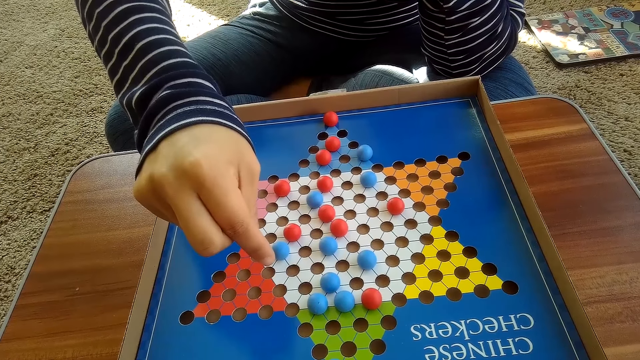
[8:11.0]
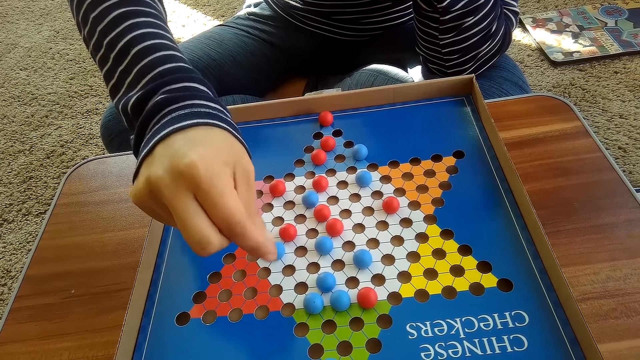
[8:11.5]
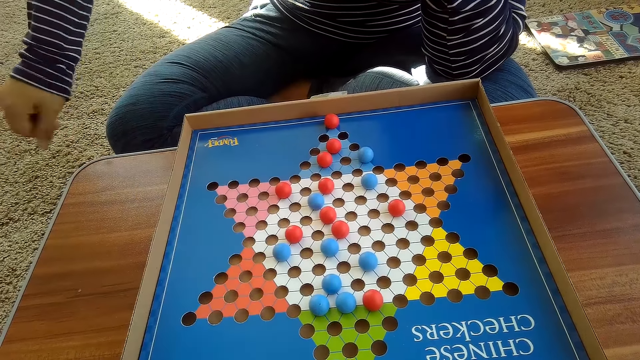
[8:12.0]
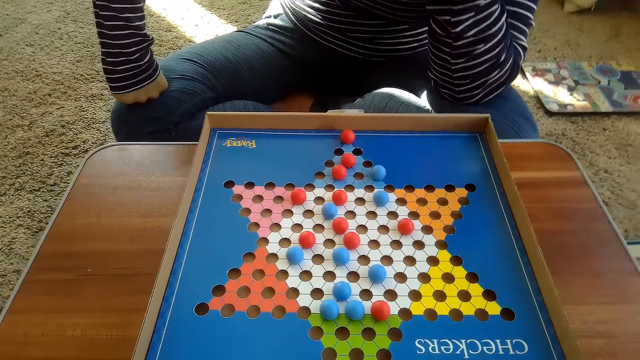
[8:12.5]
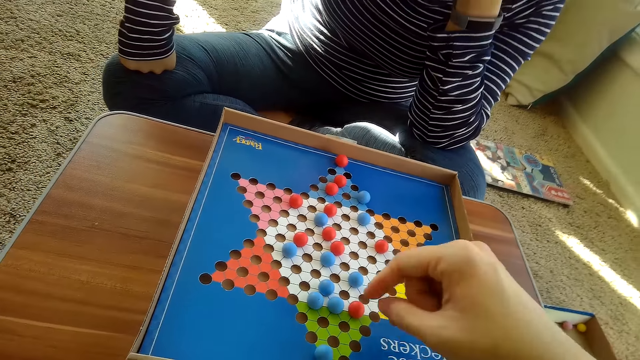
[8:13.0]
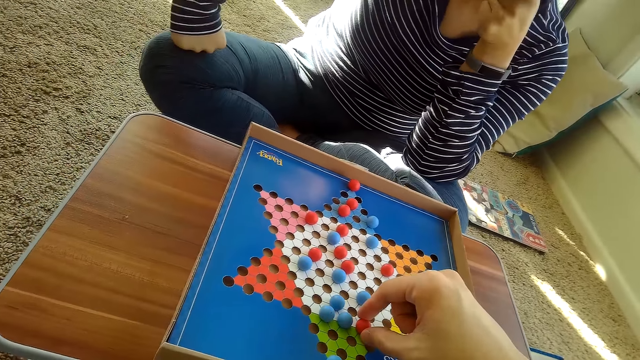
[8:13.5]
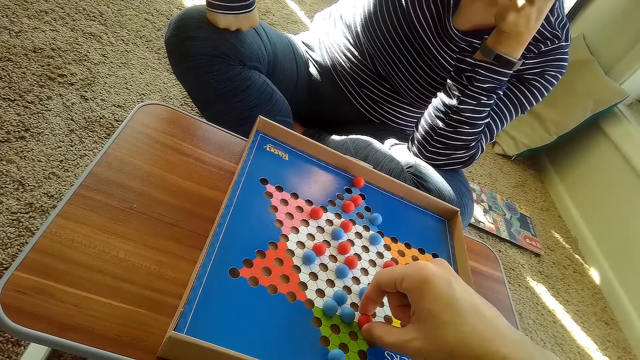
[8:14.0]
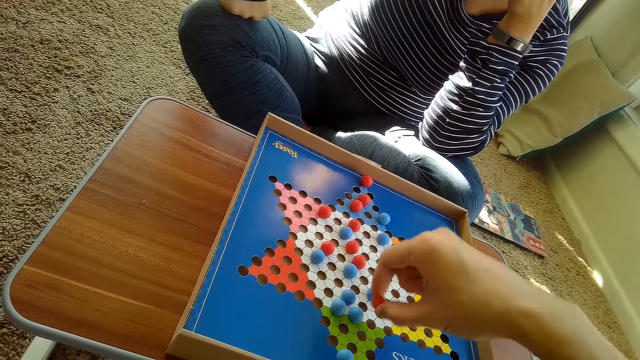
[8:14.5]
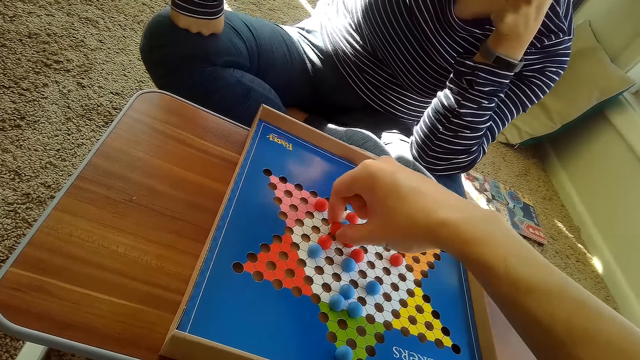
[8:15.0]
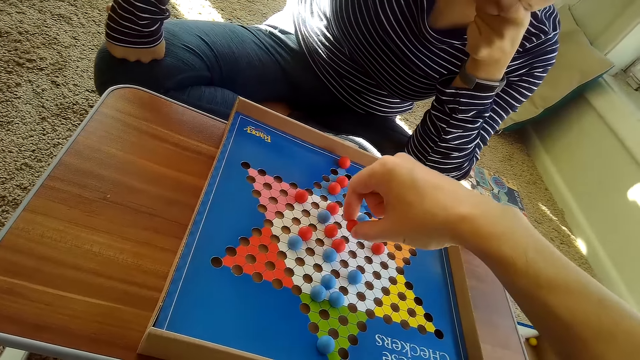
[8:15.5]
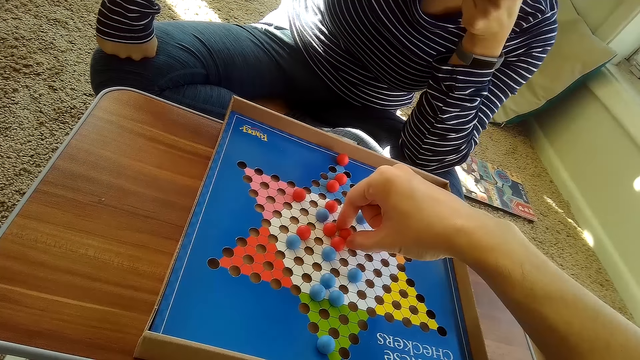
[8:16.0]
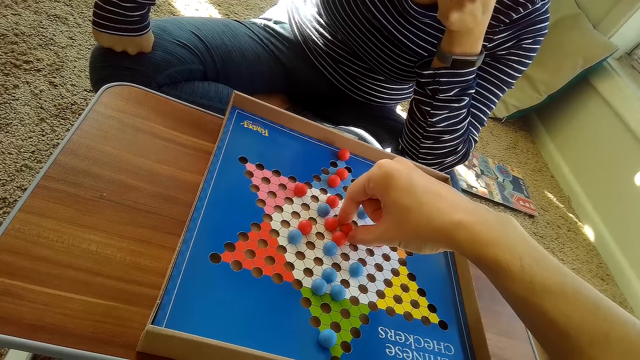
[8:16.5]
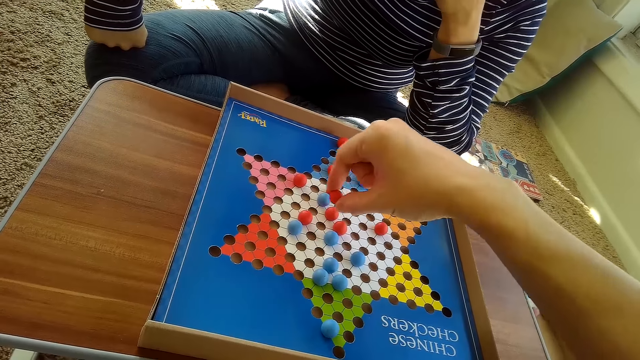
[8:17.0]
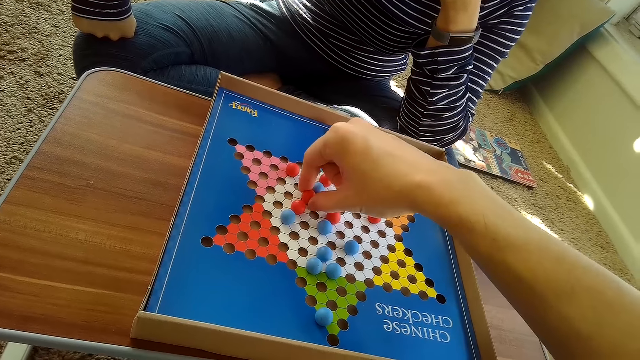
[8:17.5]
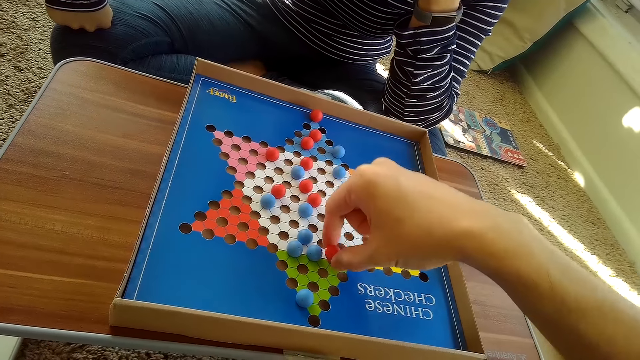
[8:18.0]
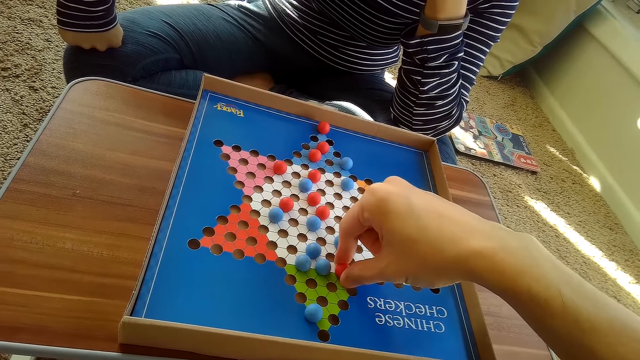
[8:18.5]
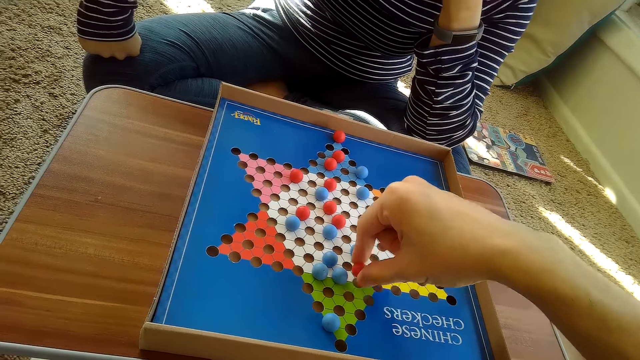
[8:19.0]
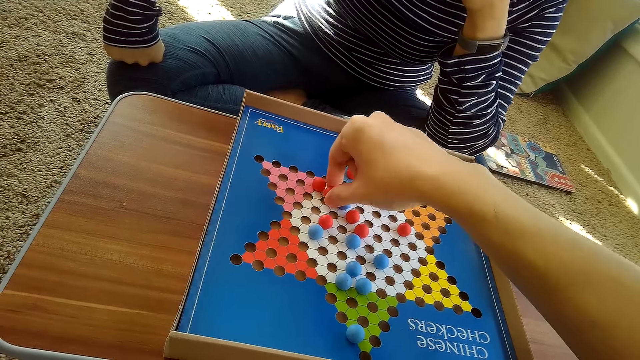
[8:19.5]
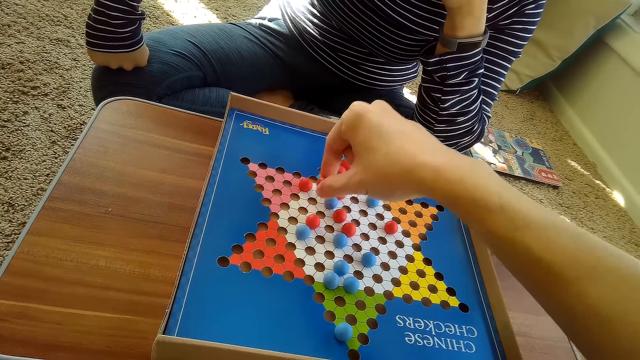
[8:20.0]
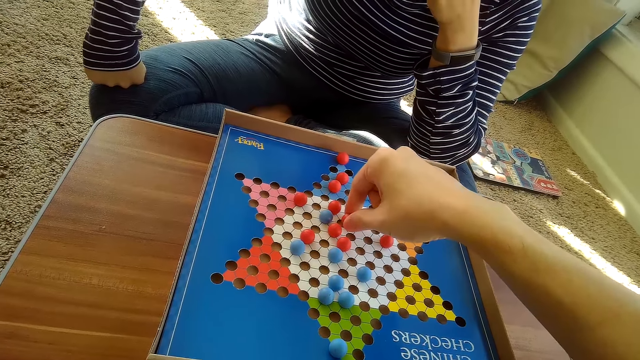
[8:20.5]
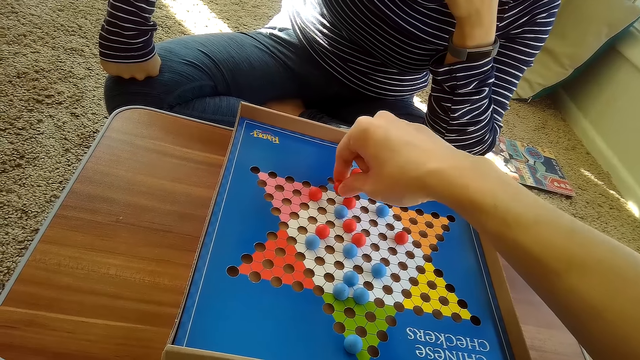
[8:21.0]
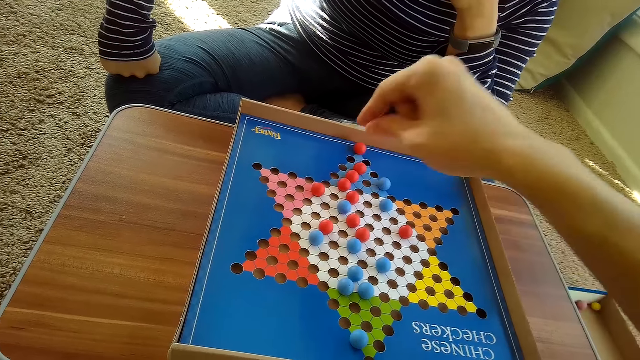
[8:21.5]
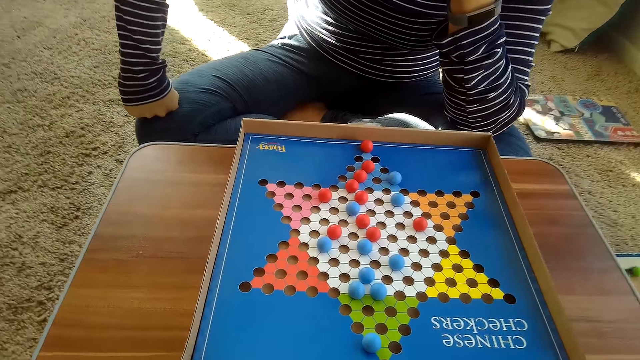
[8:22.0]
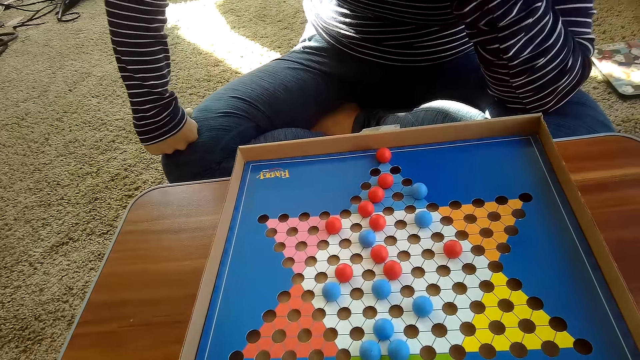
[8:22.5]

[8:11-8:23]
The camera wearer moves another red Chinese checkers ball on the Chinese checkers board on the table with his right hand.

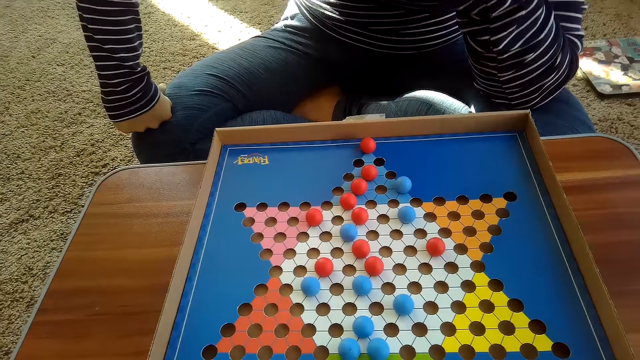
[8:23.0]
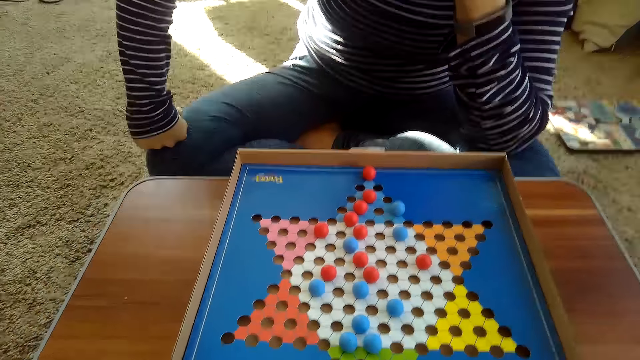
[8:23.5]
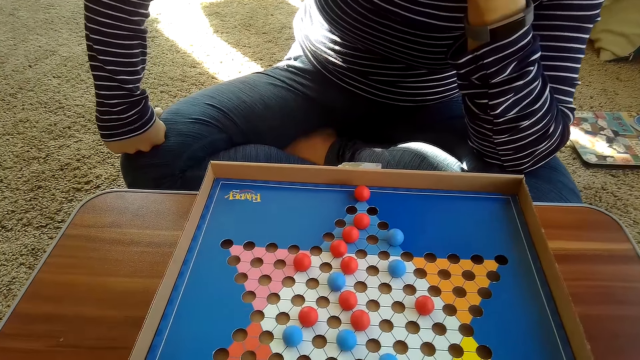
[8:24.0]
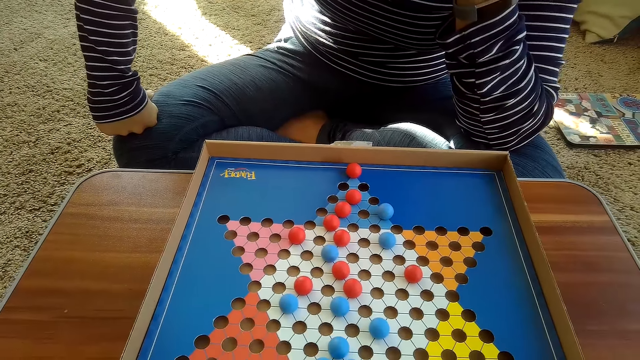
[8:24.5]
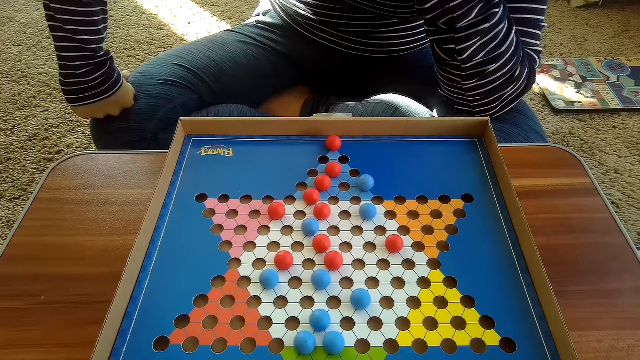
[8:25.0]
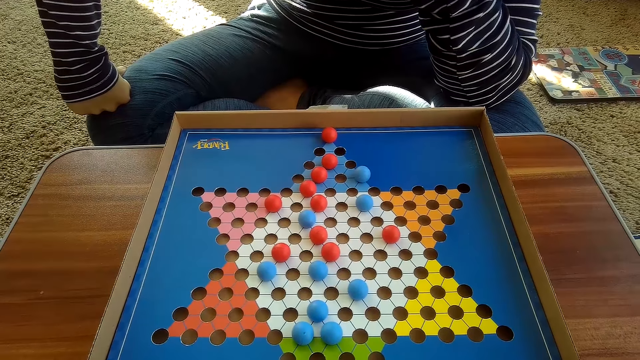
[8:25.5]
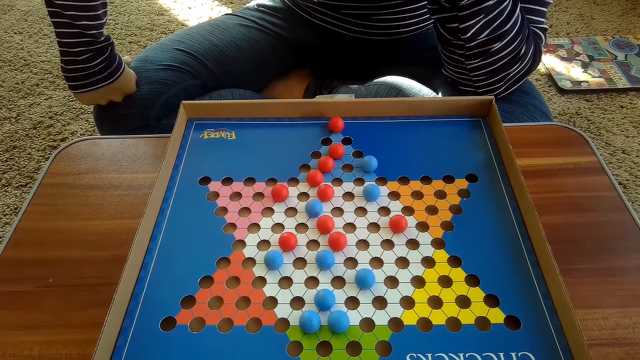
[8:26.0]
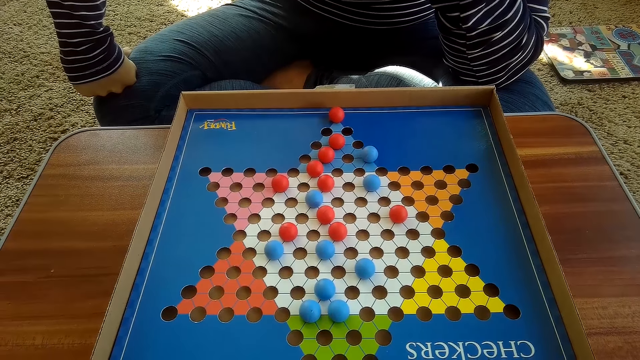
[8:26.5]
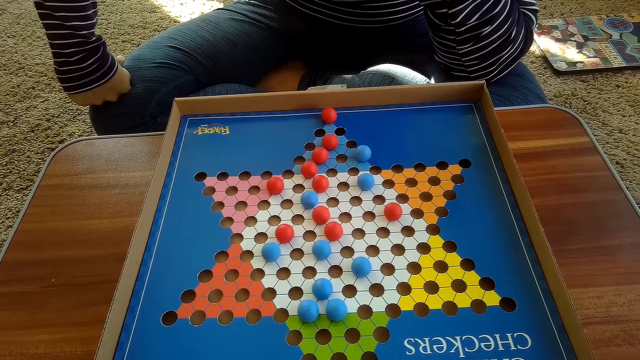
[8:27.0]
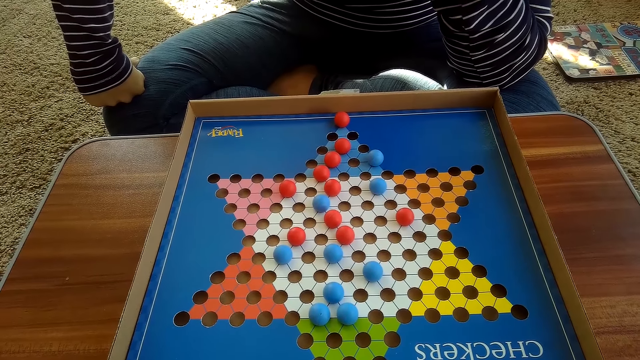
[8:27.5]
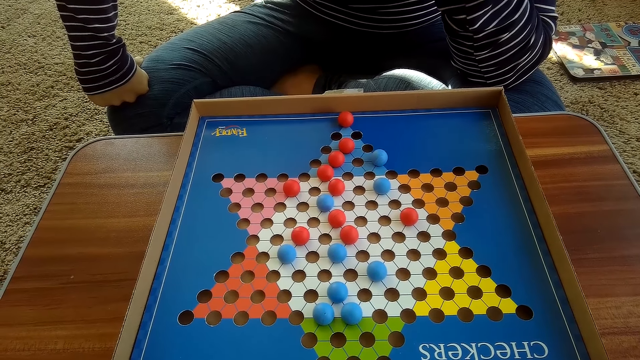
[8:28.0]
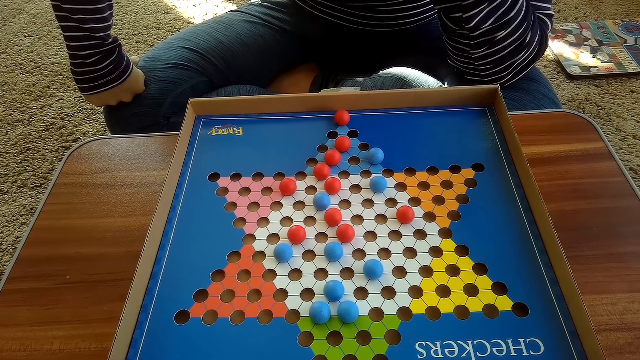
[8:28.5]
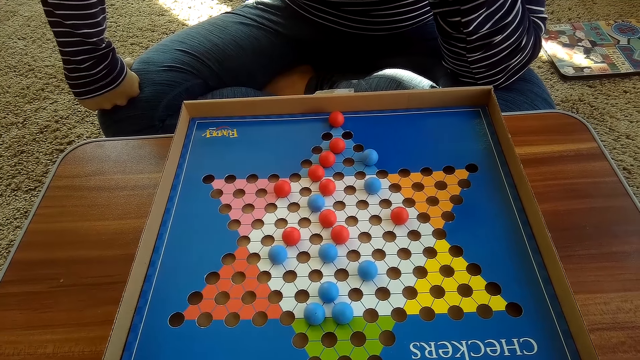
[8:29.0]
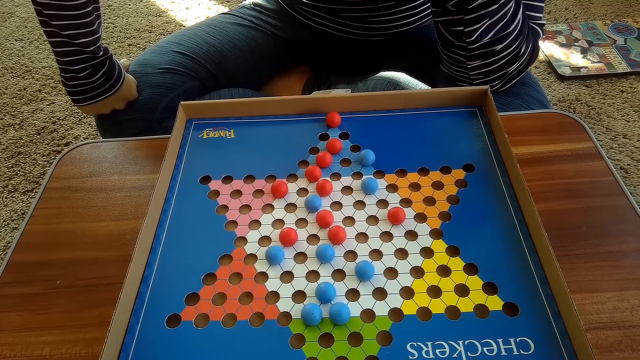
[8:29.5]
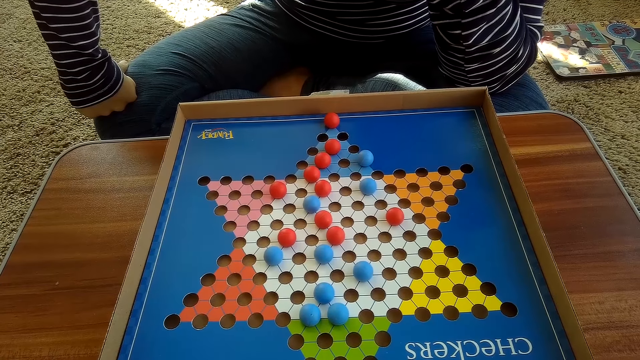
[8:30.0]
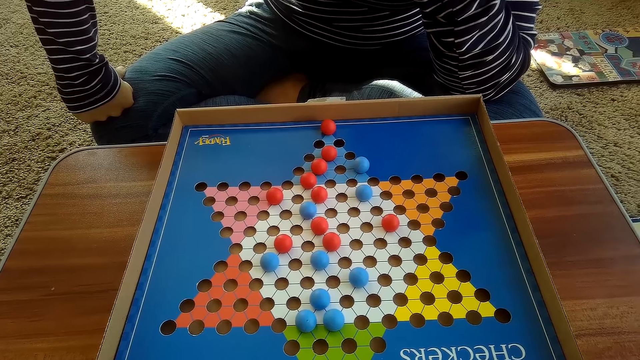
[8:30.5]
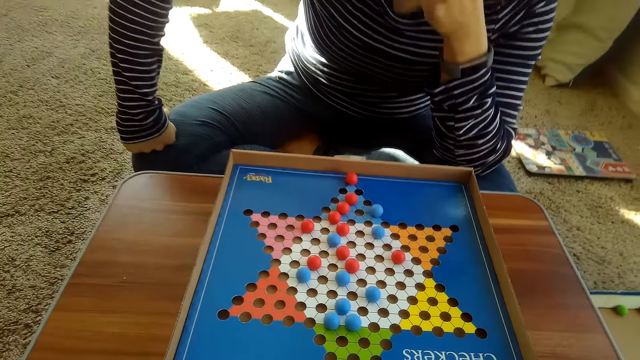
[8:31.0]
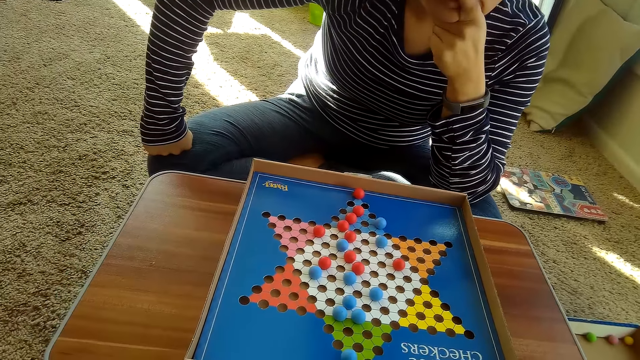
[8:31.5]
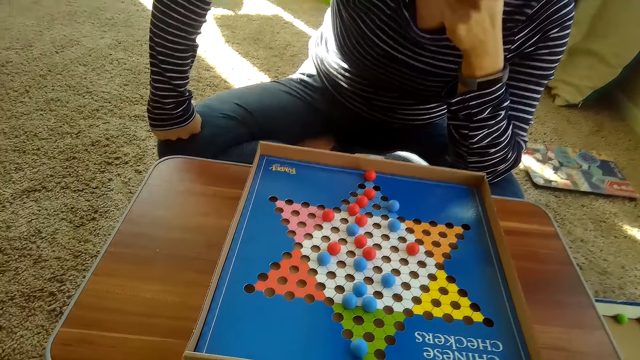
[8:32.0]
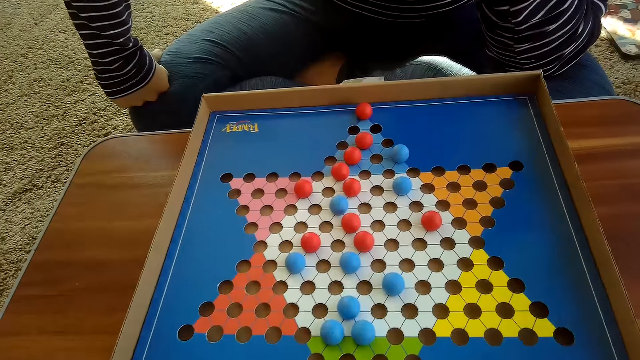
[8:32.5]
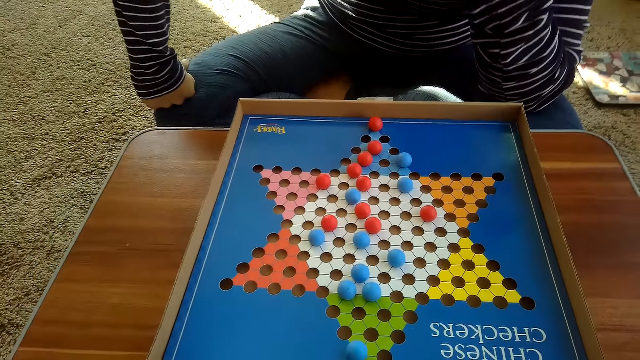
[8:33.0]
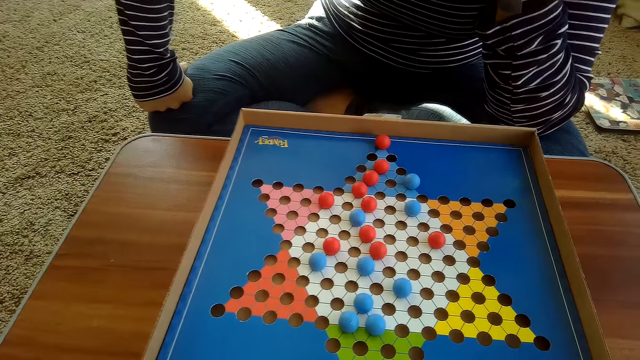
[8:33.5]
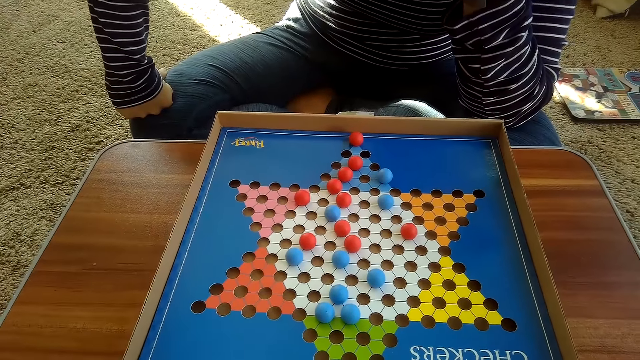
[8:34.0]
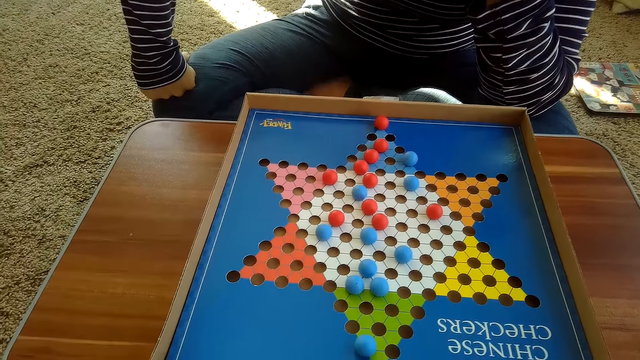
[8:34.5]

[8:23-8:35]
The camera wearer looks at the board.
